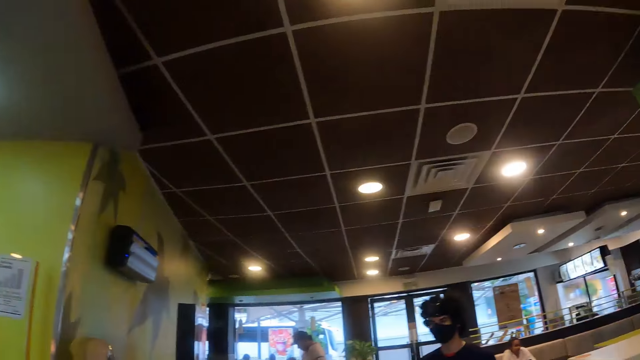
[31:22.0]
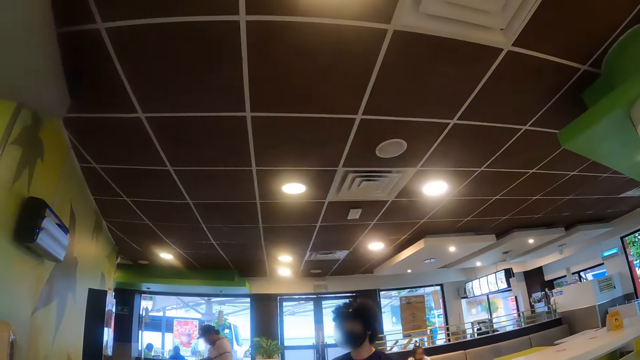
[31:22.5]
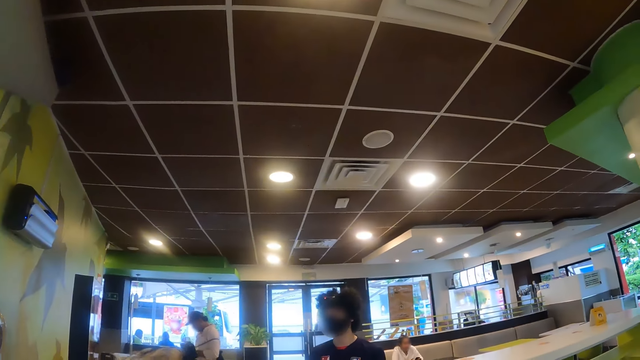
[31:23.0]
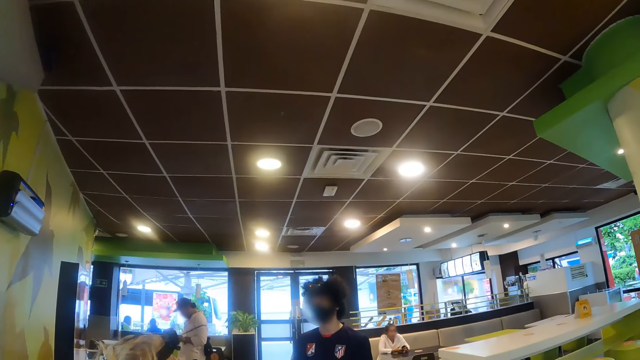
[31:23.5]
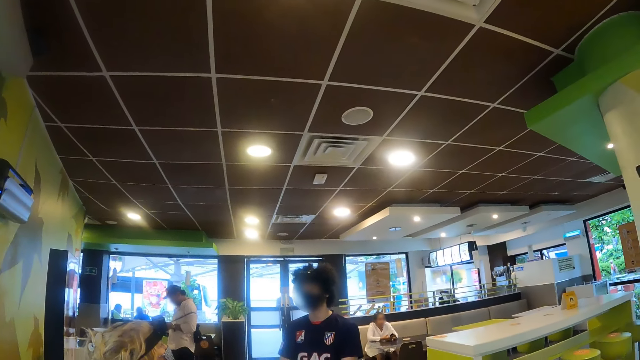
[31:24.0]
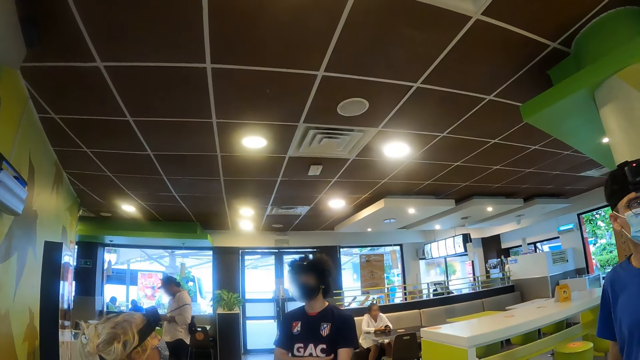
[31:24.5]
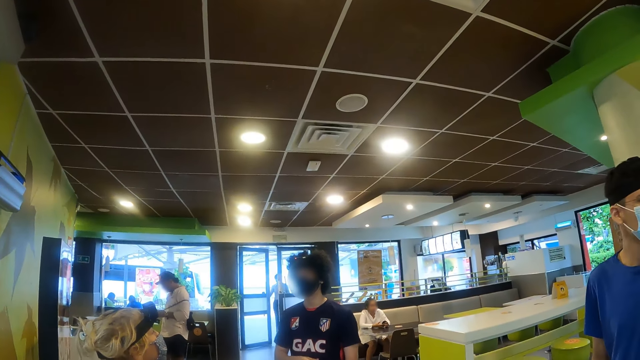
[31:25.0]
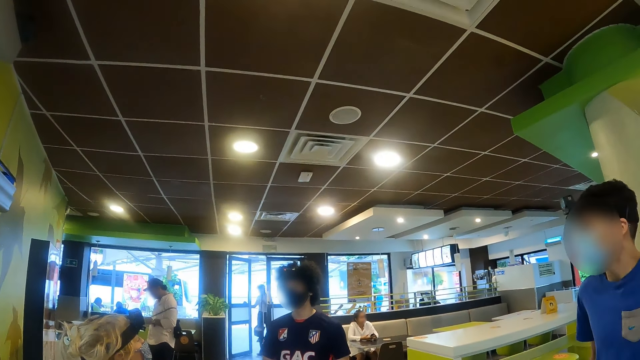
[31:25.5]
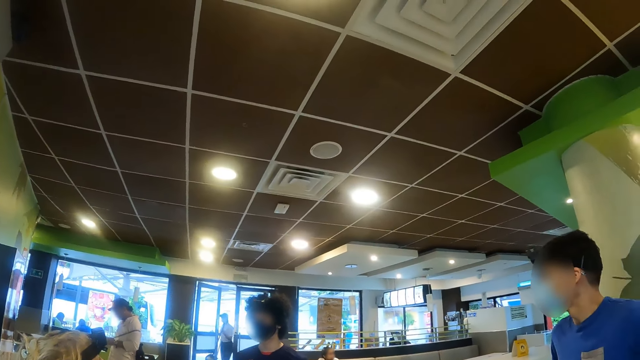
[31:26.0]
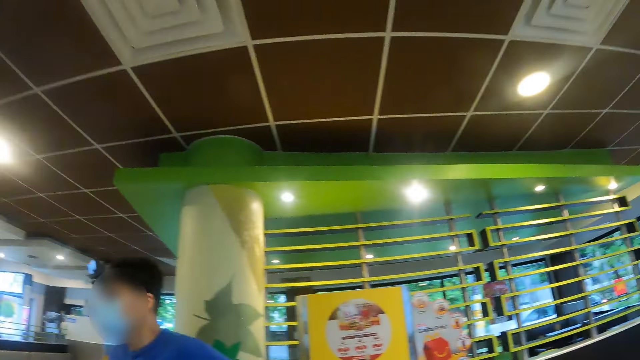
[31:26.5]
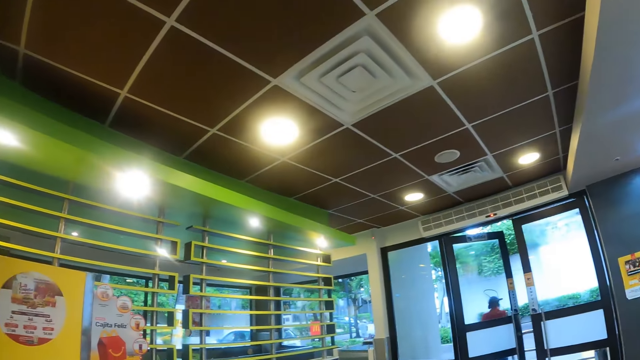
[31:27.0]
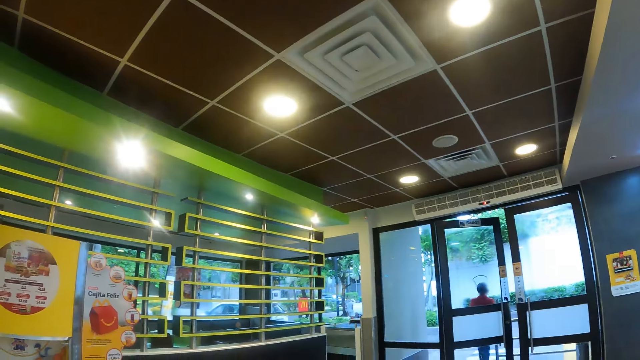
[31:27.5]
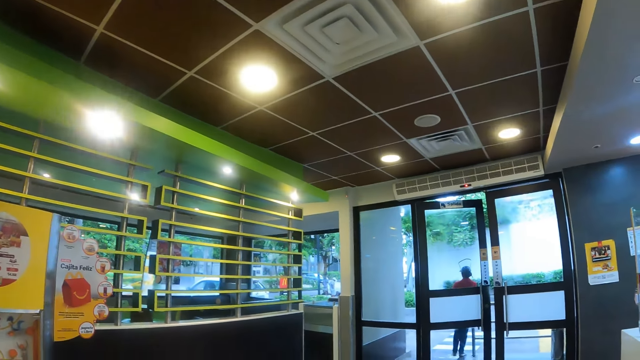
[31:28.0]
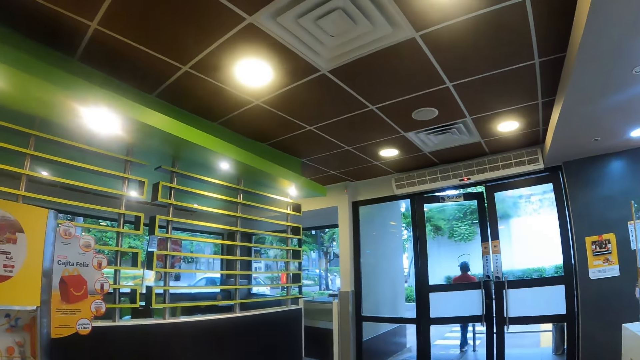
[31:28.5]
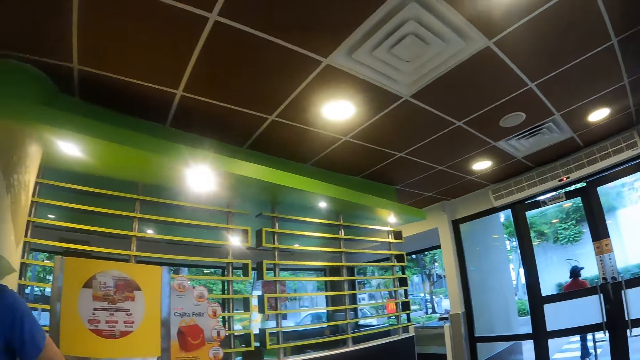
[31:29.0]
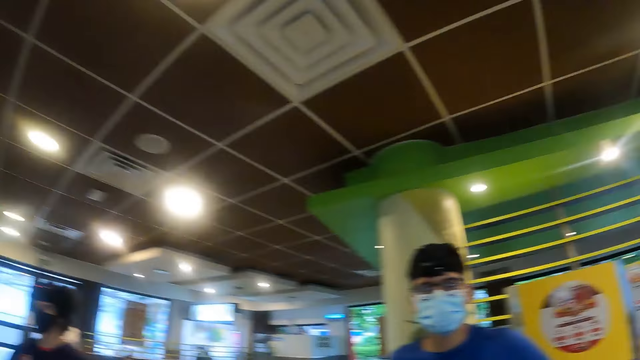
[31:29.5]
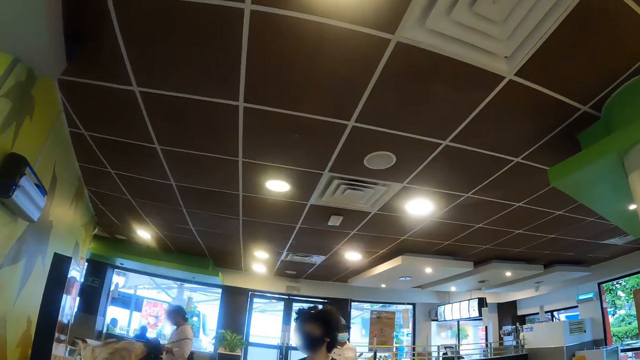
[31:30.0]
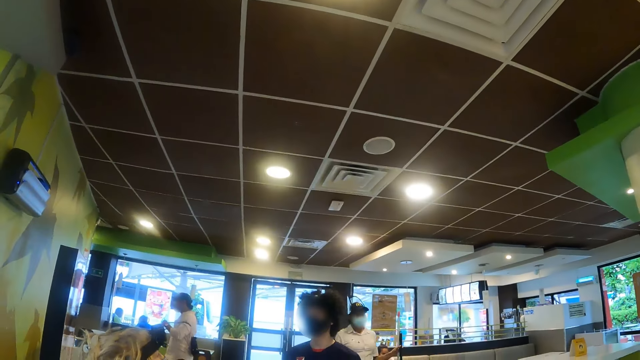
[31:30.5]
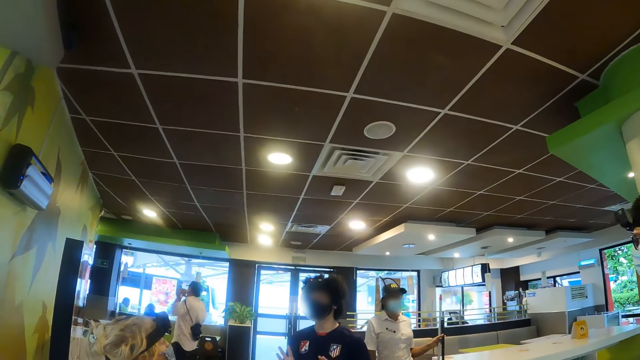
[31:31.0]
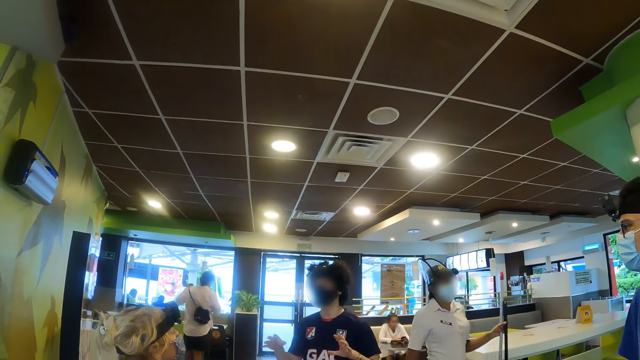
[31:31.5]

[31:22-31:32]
The camera wearer turns around. They turn around again.

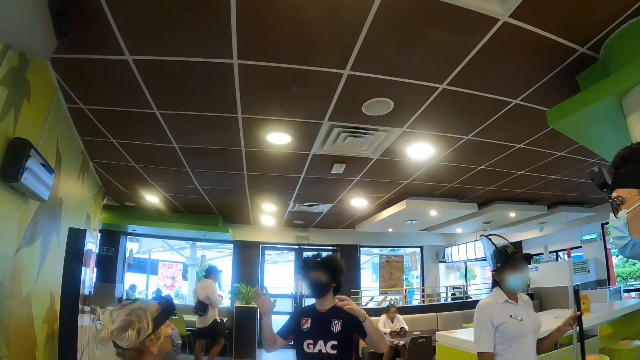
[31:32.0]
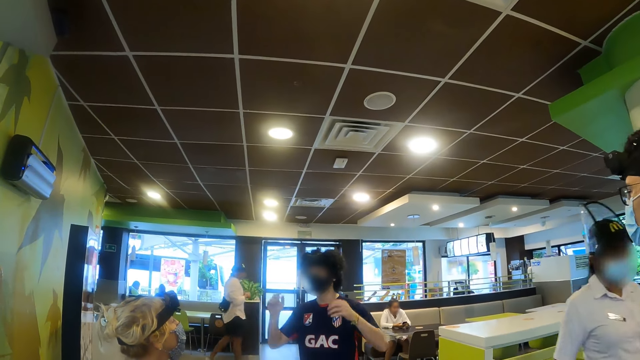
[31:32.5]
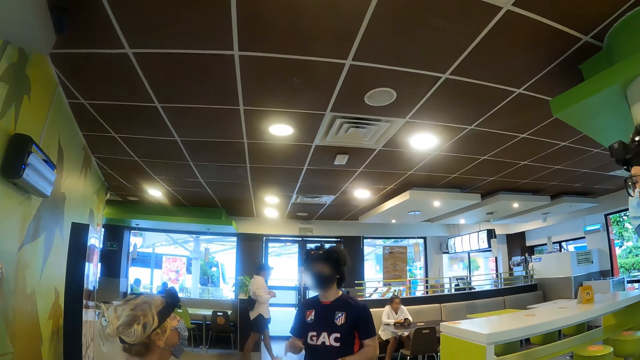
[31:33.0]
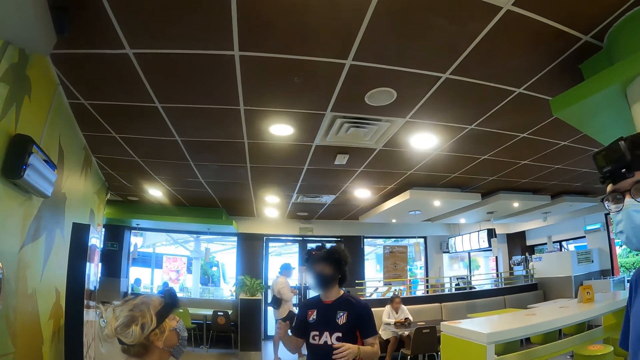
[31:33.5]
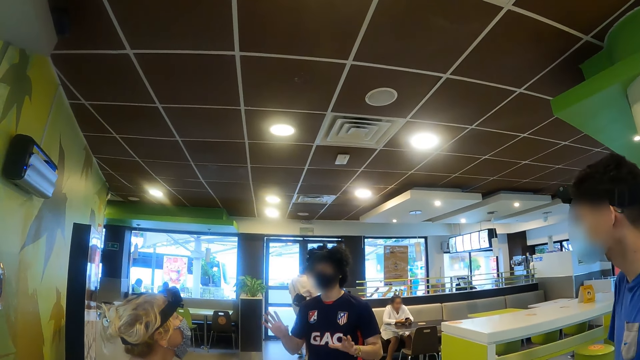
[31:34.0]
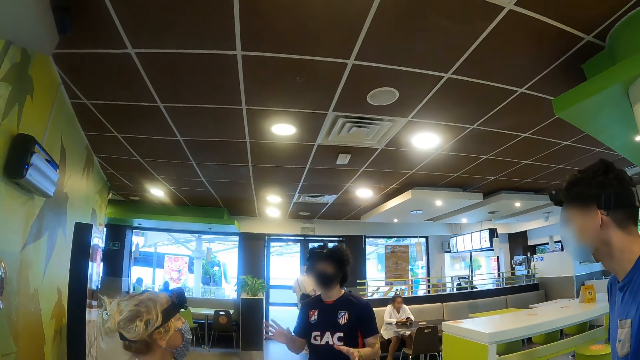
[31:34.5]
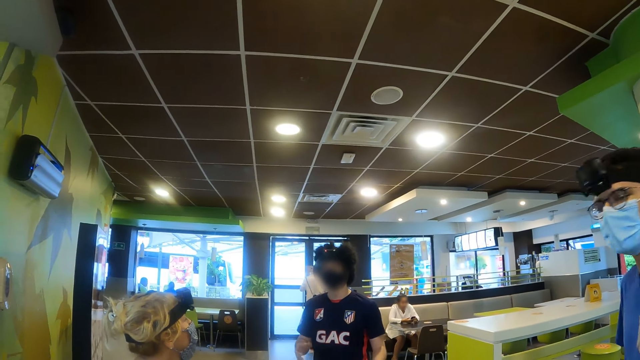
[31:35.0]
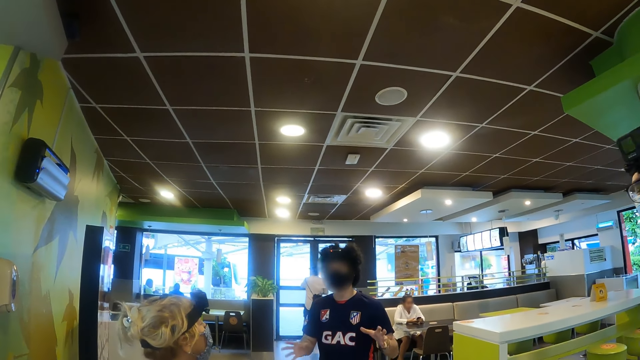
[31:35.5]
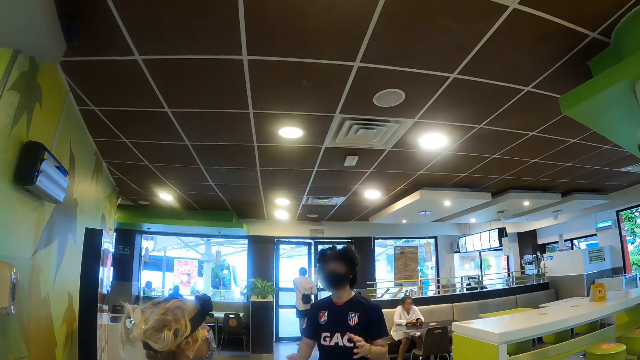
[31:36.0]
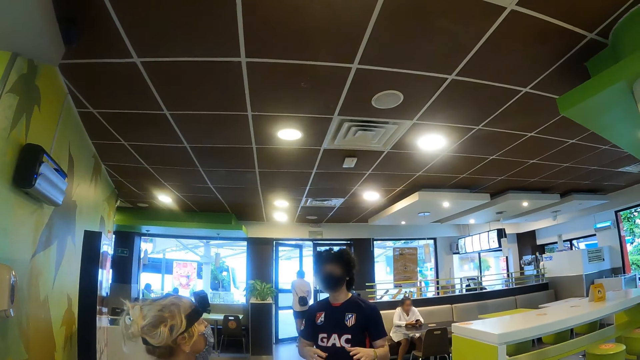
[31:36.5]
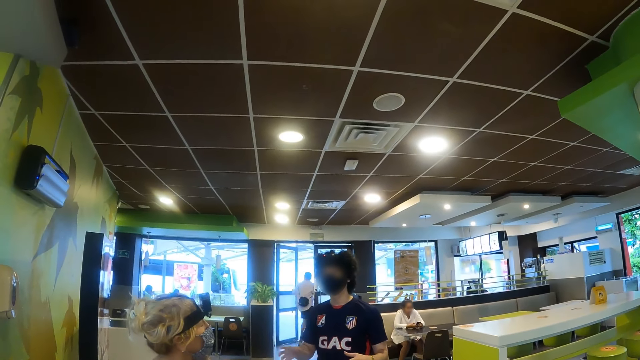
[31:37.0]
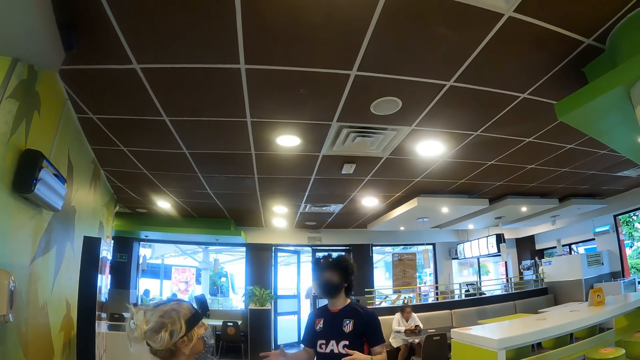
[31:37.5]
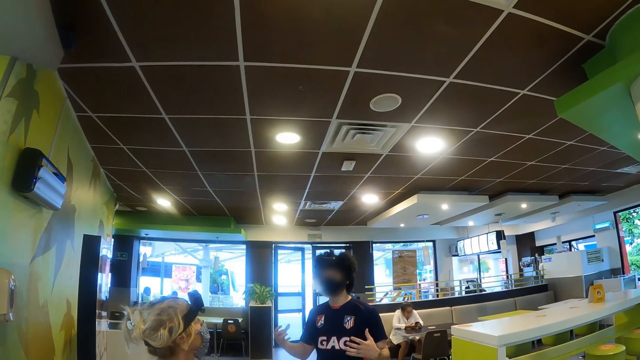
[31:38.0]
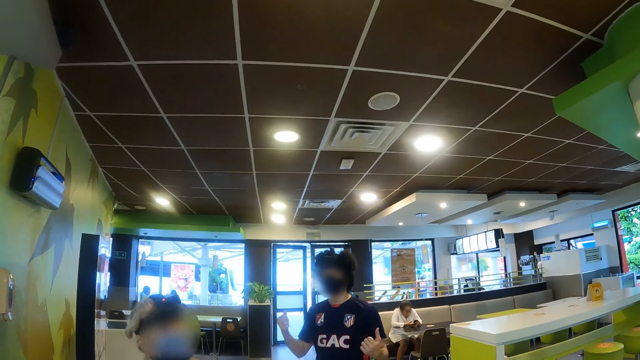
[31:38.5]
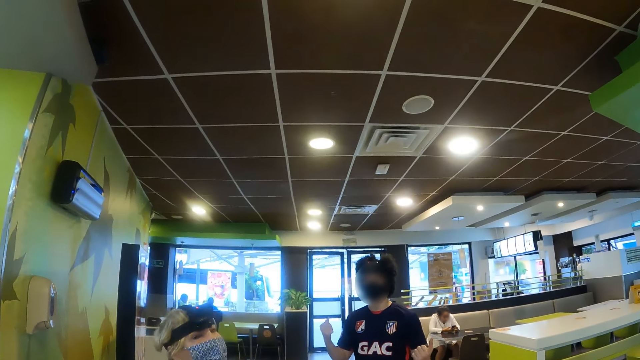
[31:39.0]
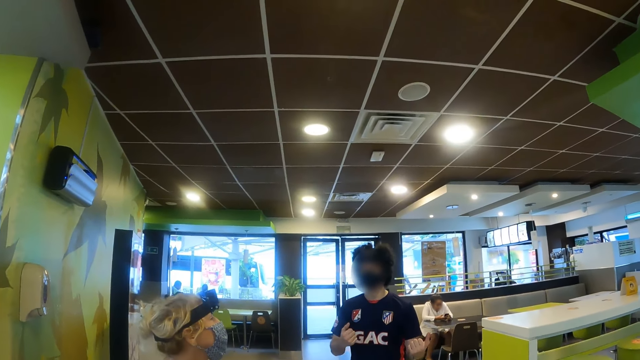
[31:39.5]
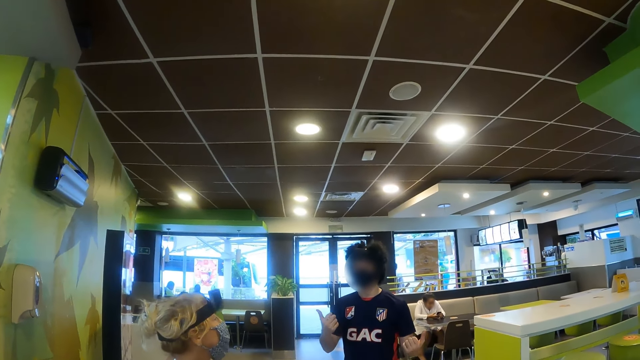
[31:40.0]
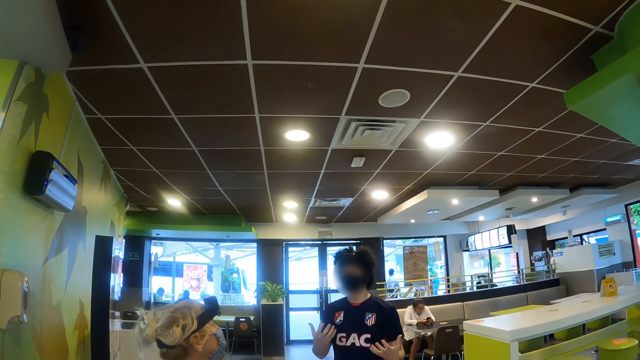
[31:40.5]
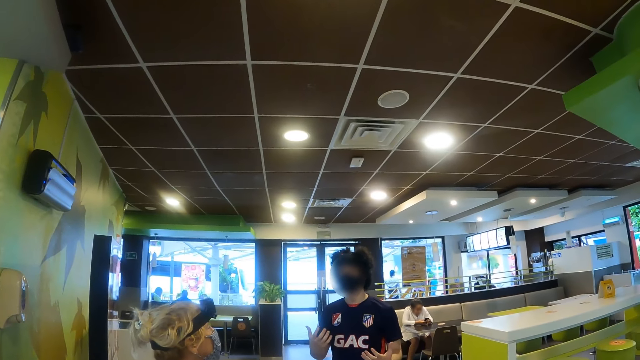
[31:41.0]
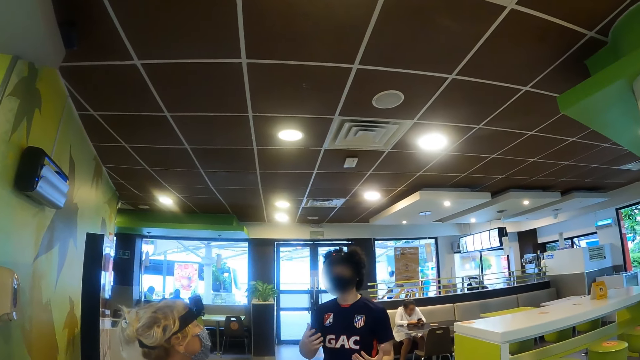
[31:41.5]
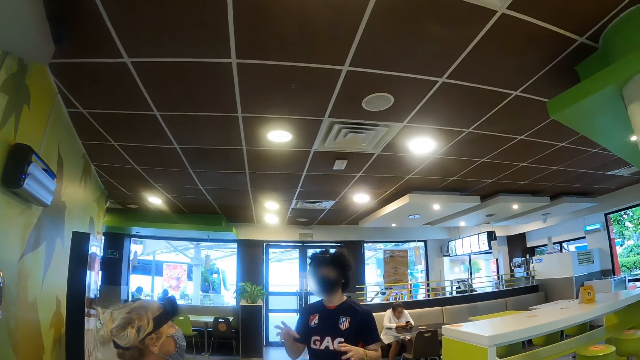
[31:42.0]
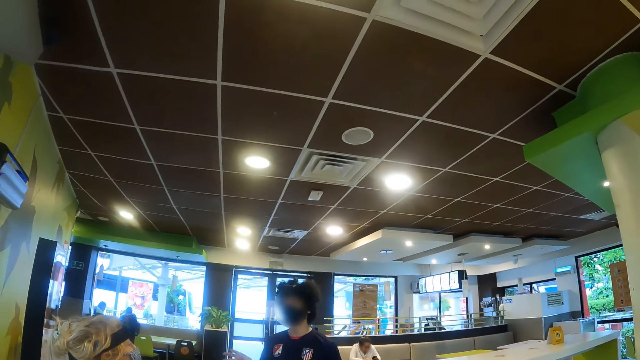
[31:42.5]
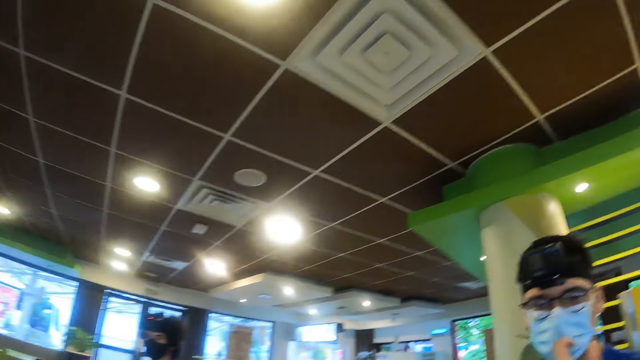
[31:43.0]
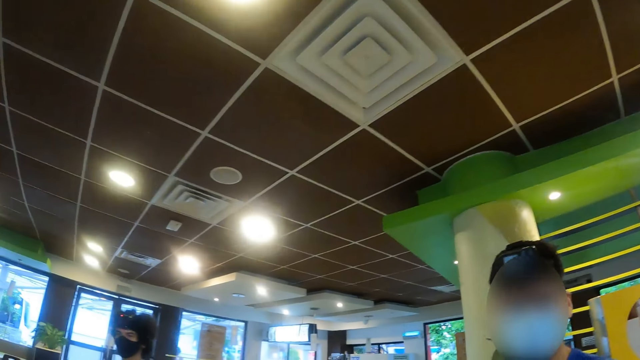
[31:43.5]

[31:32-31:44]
The camera wearer looks around the store. They interact with a person. They look around.
